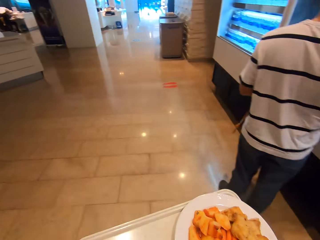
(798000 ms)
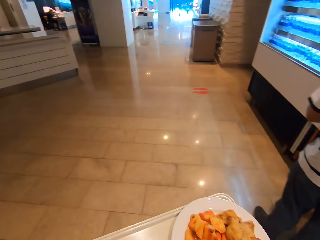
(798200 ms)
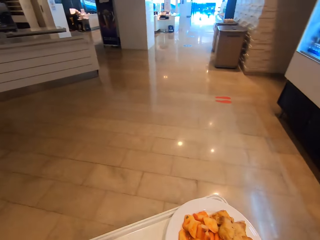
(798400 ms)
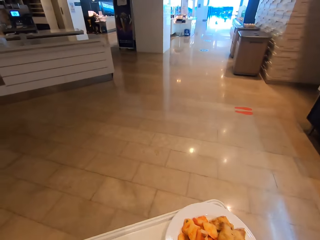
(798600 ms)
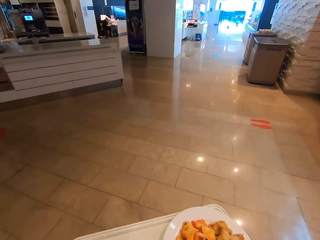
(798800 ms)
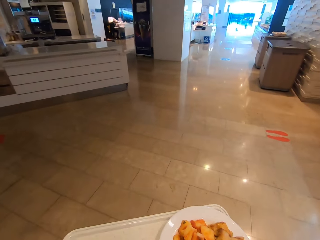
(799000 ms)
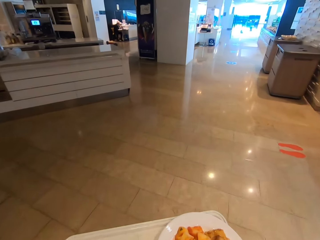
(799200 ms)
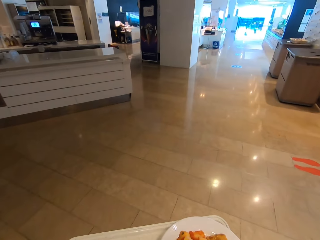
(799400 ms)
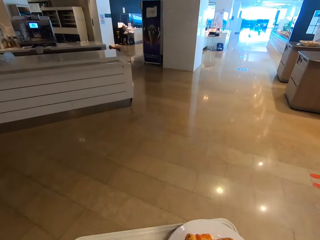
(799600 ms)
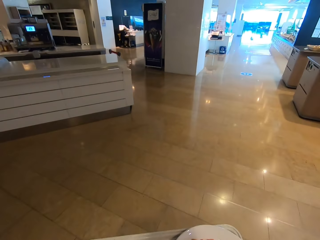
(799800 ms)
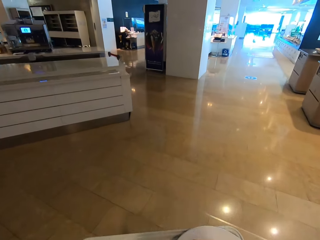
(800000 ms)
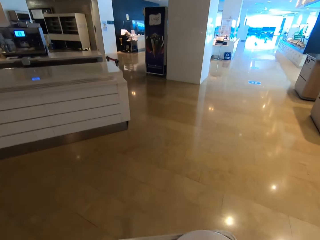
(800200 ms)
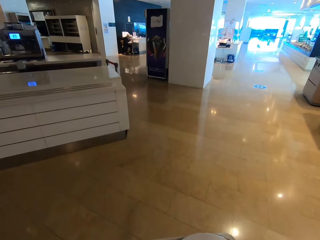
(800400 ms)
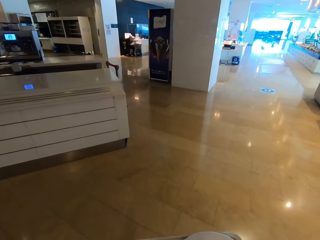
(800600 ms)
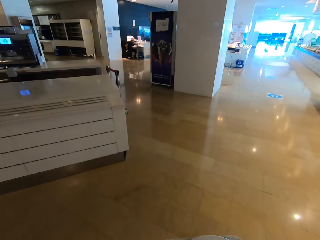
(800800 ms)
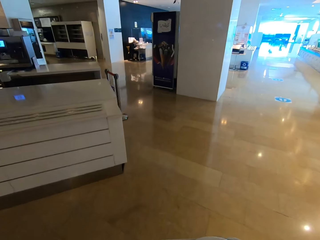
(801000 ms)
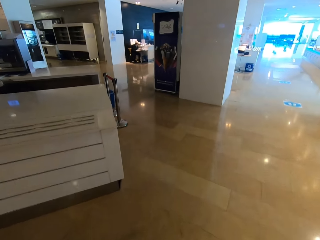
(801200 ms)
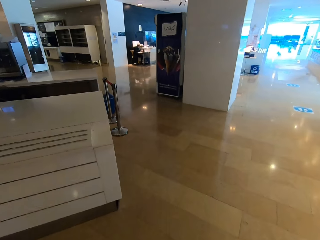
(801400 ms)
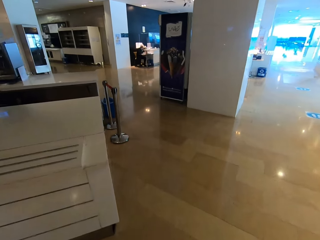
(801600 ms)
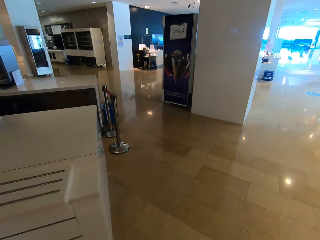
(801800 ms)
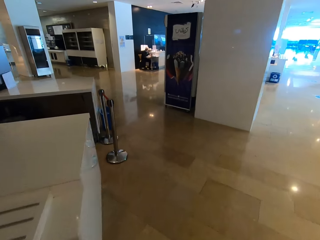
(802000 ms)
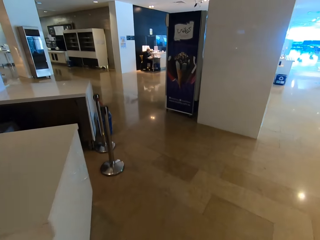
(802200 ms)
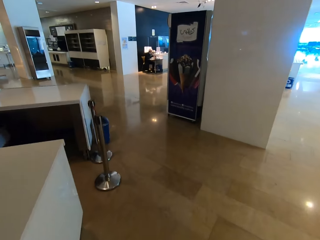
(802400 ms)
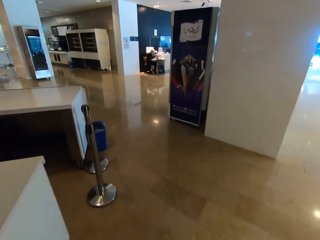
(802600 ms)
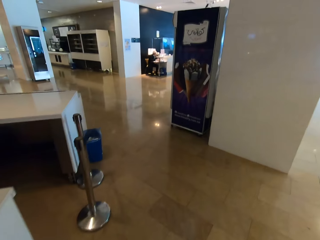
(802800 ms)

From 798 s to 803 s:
A person stands at the drinks zone. The camera wearer walks towards the buffet counter.

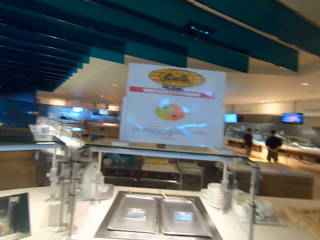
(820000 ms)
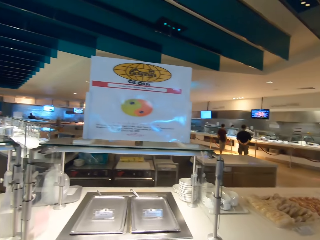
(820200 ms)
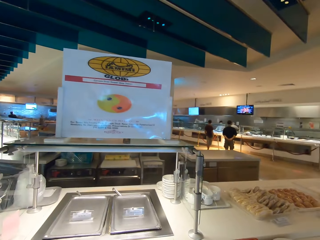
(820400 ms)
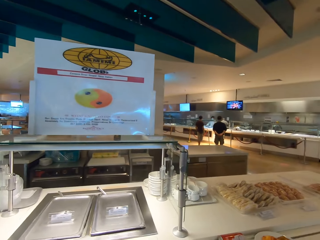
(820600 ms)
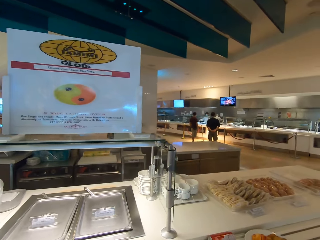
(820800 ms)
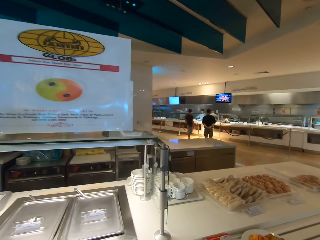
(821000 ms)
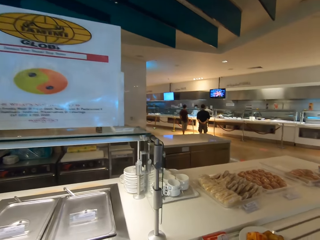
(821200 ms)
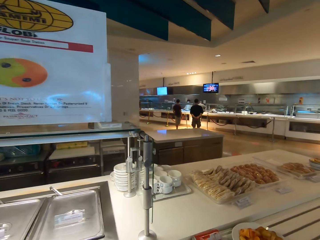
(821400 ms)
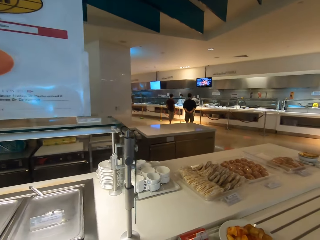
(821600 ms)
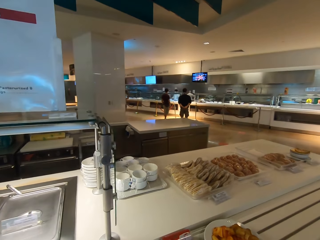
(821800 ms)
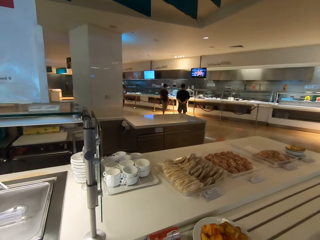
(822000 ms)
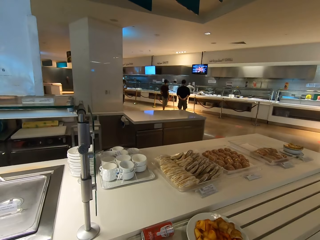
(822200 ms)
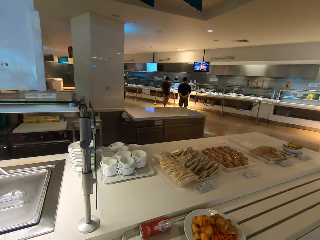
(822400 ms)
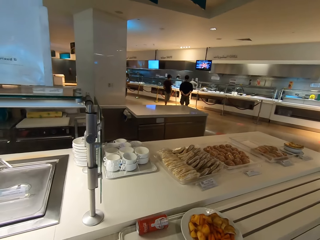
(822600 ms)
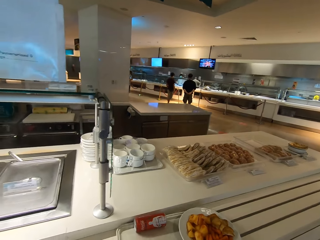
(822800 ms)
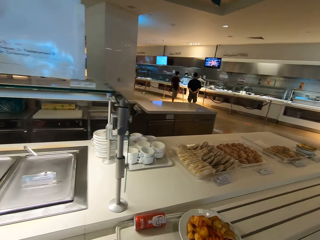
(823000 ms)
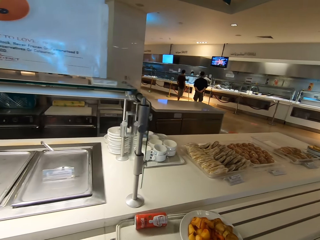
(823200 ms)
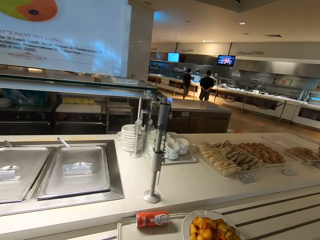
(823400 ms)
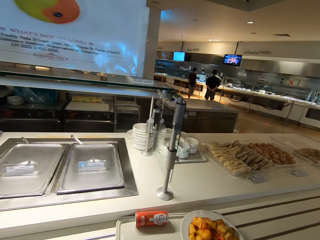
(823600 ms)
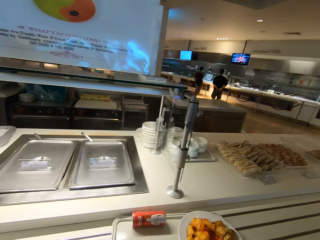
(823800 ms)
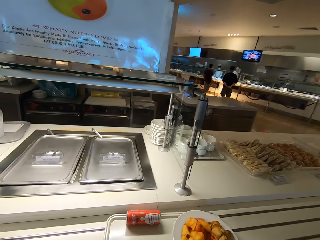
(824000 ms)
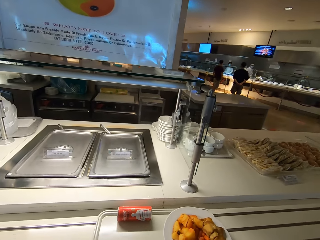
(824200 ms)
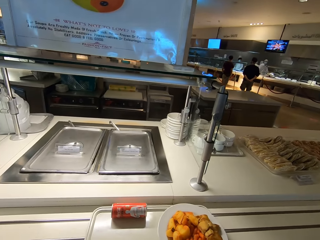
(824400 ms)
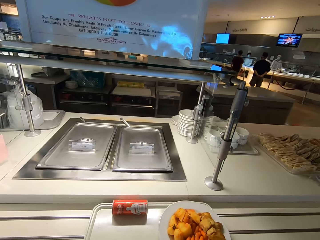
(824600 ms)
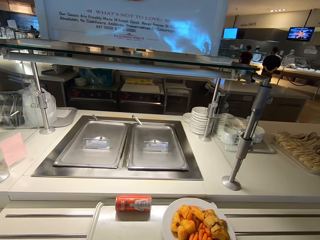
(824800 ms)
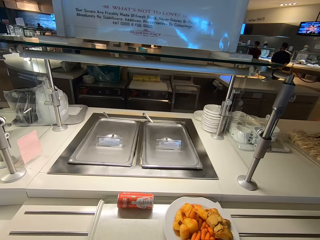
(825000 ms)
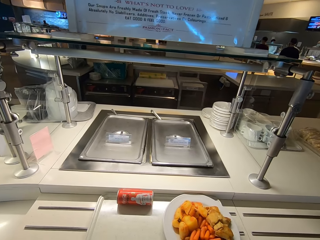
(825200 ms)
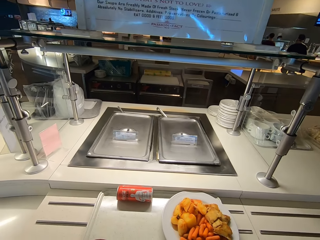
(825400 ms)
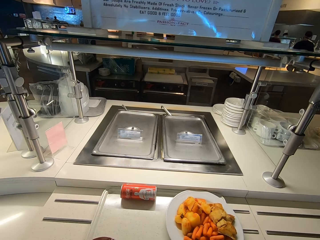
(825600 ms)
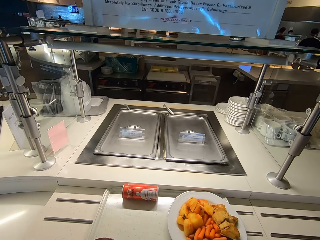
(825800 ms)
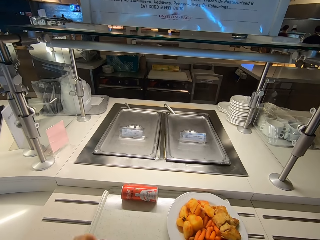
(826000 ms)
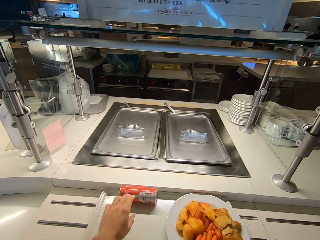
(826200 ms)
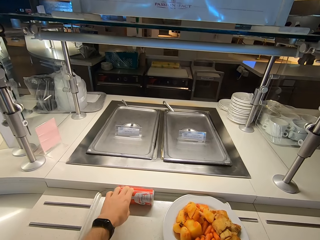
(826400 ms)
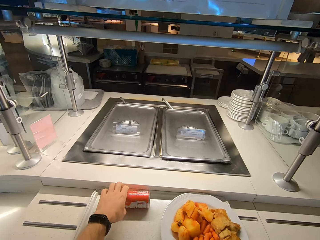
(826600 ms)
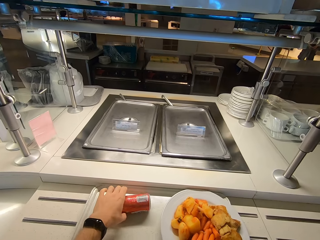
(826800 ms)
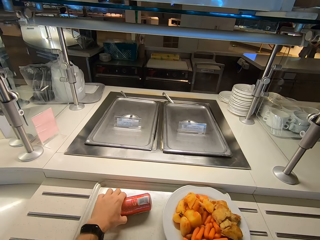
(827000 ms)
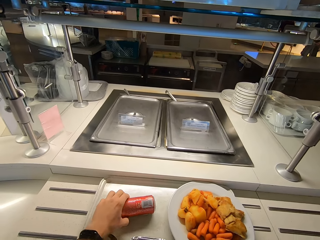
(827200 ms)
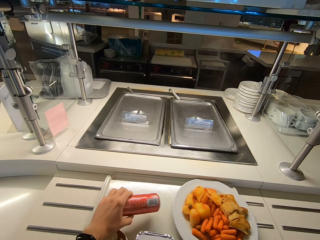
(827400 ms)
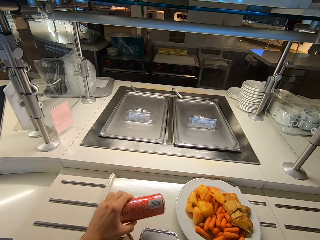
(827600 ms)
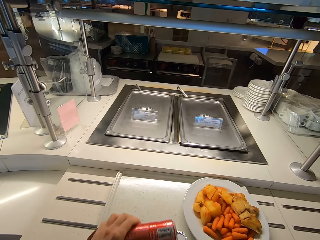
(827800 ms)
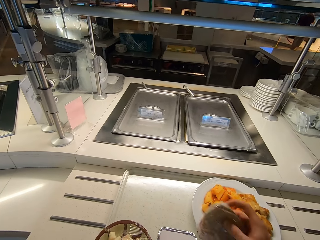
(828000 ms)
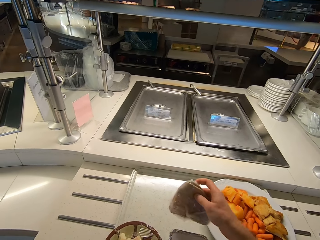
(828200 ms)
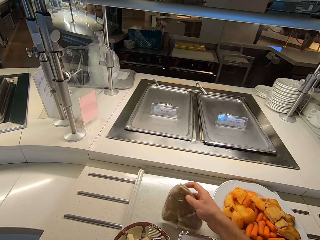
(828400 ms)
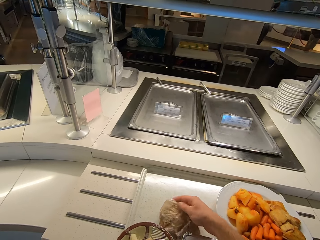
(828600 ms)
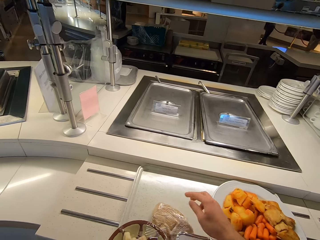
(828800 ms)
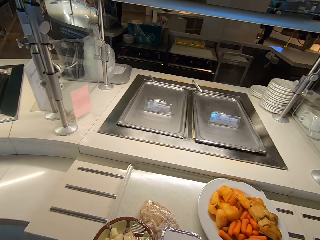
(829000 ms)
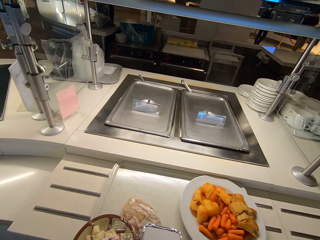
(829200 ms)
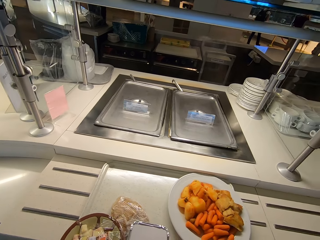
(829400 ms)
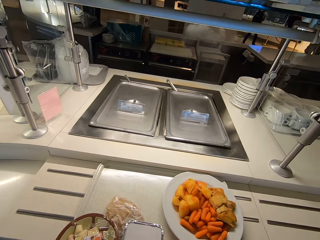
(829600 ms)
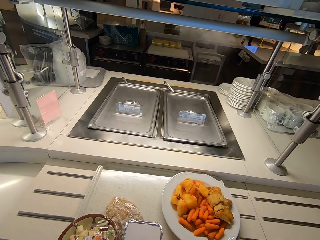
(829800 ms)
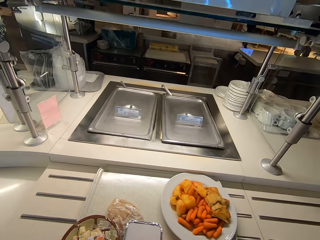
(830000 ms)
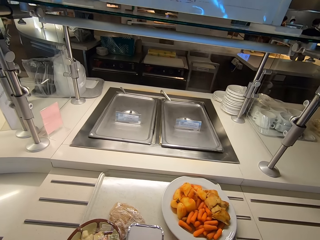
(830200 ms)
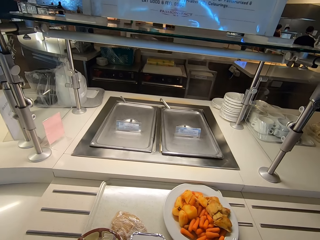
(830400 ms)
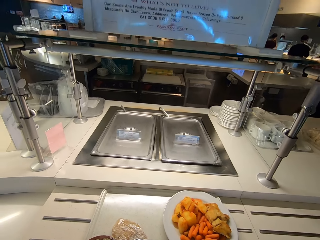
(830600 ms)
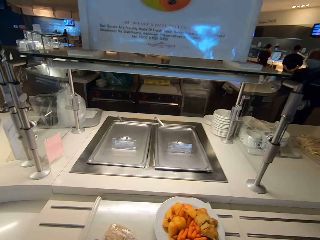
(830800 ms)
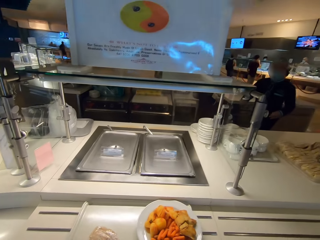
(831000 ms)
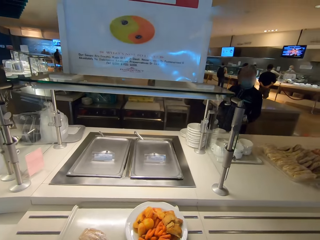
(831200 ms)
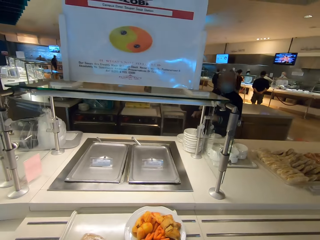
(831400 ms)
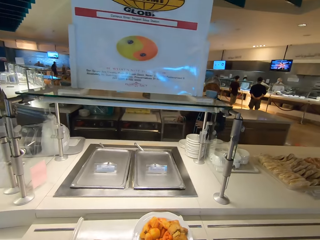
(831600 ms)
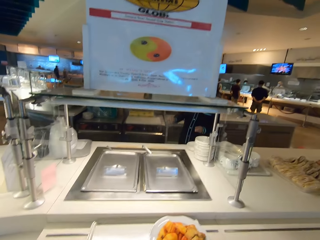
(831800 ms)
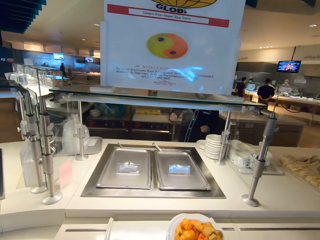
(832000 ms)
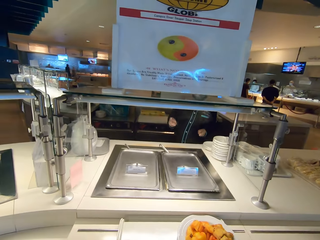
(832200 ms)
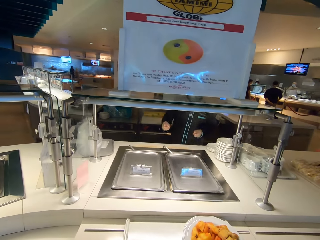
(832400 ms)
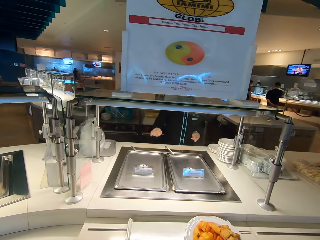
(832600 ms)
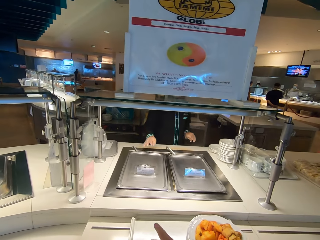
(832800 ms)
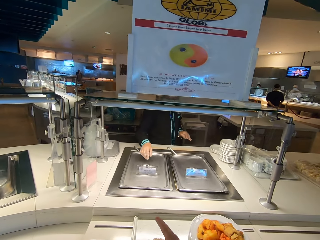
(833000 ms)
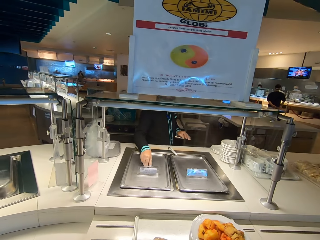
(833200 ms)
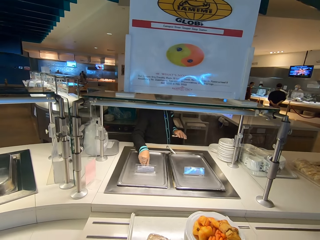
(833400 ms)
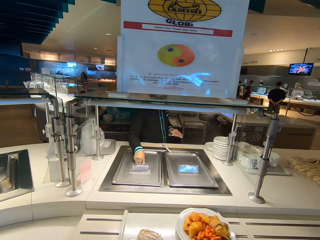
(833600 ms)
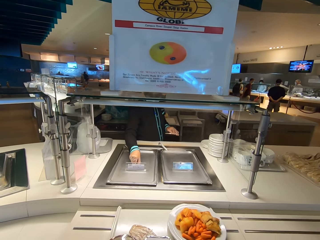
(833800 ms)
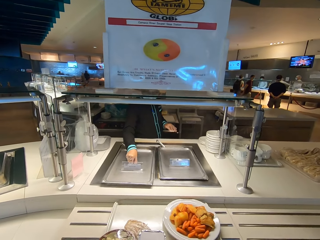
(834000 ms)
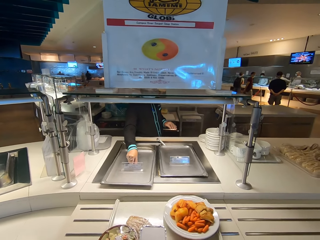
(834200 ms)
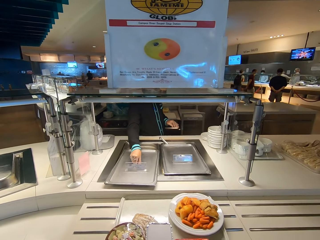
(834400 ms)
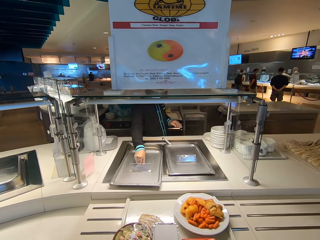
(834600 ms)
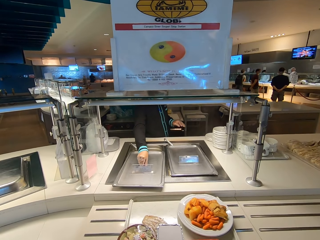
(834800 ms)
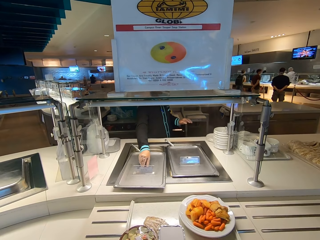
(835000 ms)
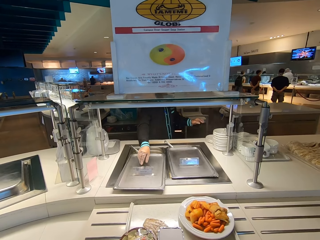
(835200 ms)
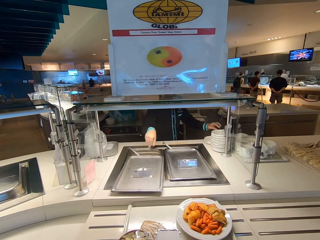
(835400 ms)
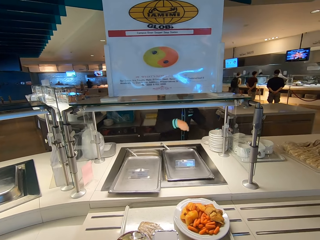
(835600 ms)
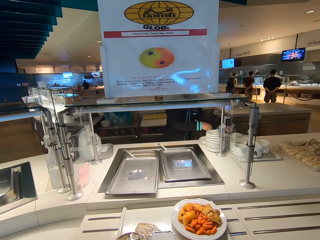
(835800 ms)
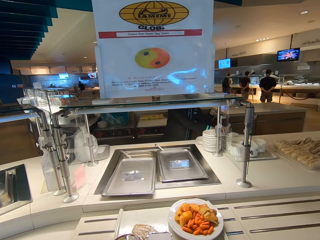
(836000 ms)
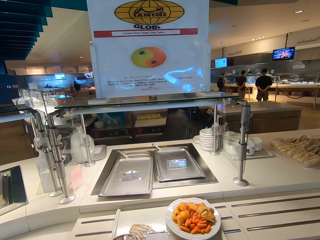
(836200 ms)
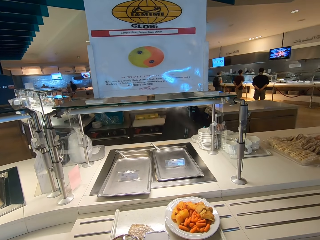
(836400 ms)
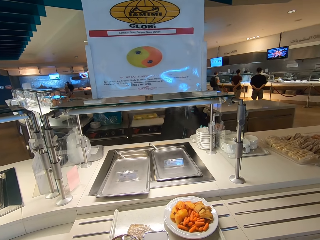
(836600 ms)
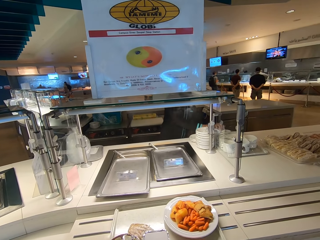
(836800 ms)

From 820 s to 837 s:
The camera wearer looks around the buffet. They slide a tray on the counter. They pick a Coca-Cola can from the tray. They put roti on the food tray. A person comes to the buffet counter. The person touches a dish lid and opens the serving dish.
